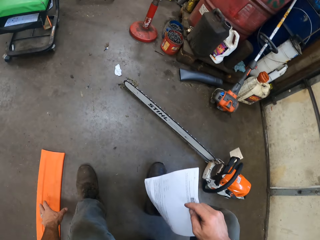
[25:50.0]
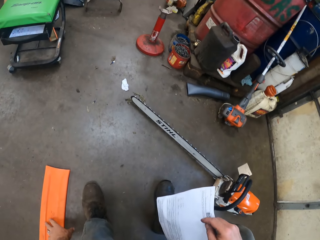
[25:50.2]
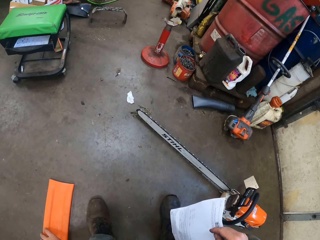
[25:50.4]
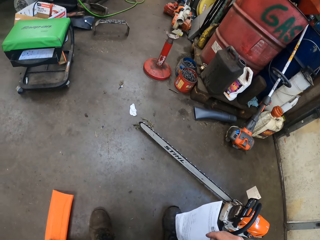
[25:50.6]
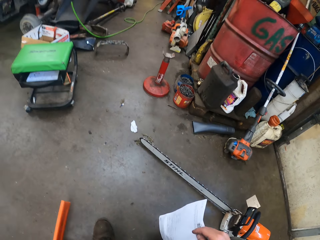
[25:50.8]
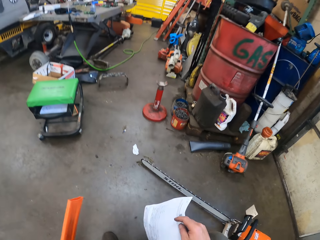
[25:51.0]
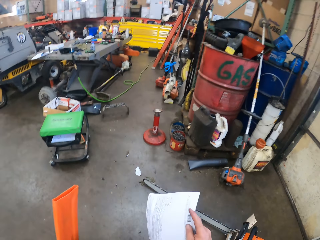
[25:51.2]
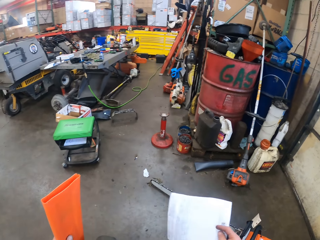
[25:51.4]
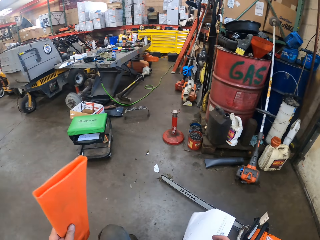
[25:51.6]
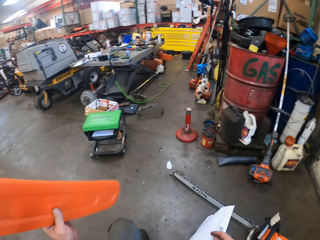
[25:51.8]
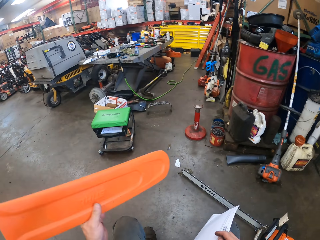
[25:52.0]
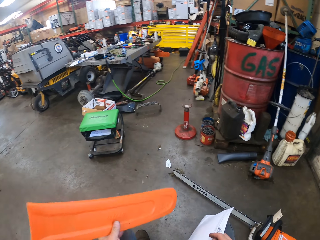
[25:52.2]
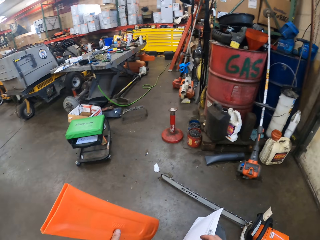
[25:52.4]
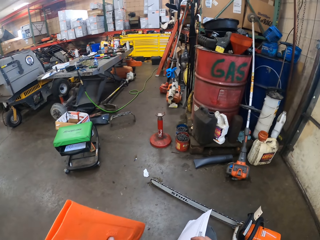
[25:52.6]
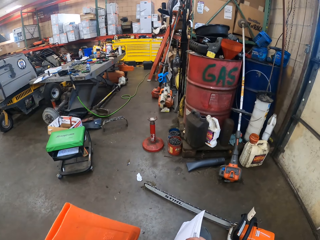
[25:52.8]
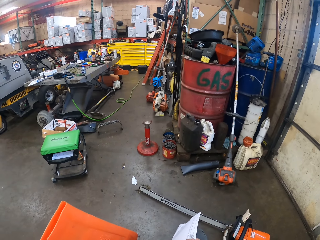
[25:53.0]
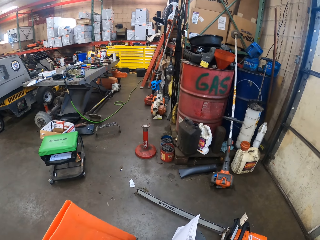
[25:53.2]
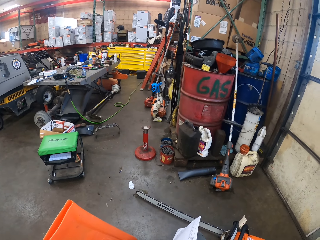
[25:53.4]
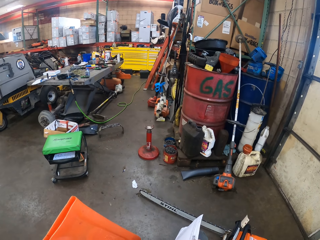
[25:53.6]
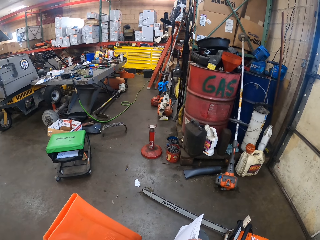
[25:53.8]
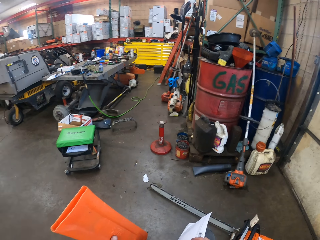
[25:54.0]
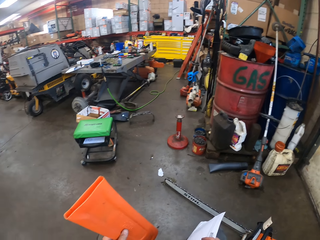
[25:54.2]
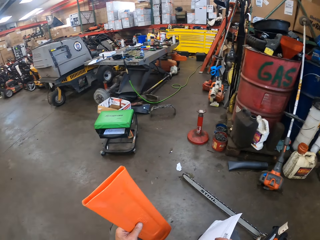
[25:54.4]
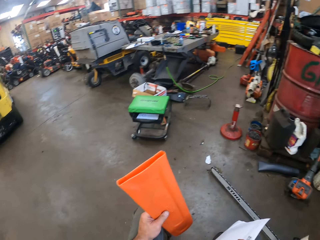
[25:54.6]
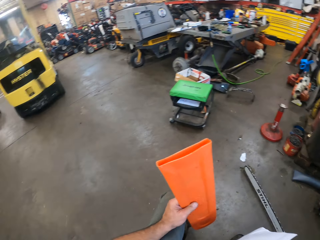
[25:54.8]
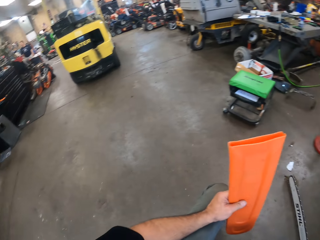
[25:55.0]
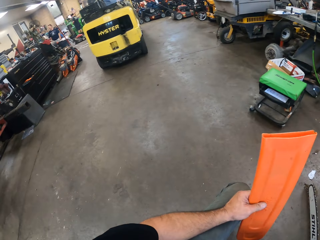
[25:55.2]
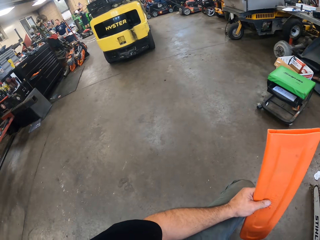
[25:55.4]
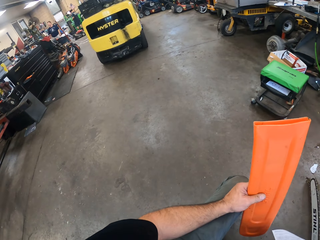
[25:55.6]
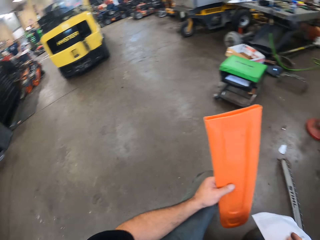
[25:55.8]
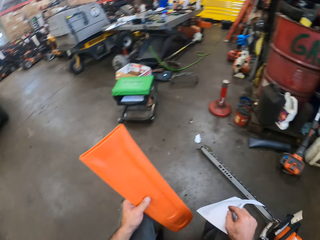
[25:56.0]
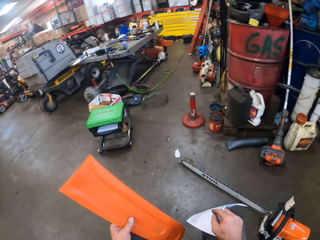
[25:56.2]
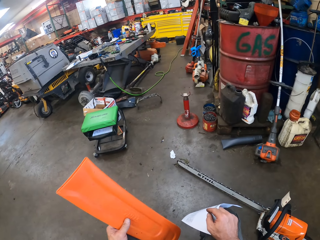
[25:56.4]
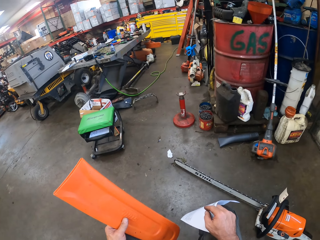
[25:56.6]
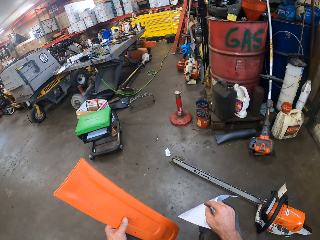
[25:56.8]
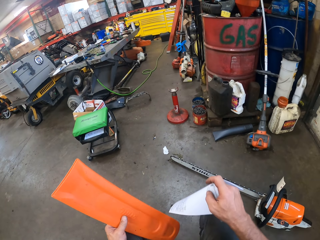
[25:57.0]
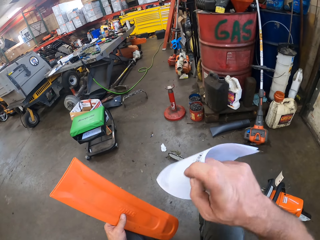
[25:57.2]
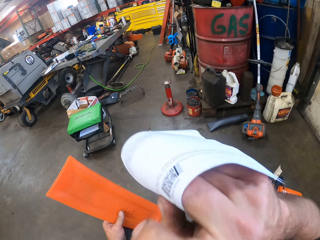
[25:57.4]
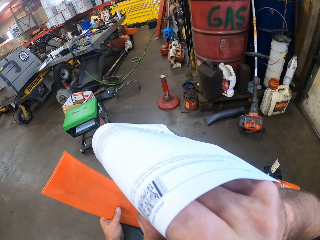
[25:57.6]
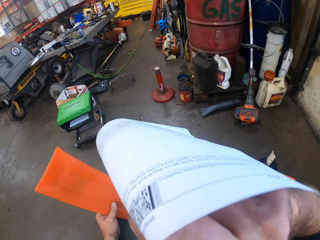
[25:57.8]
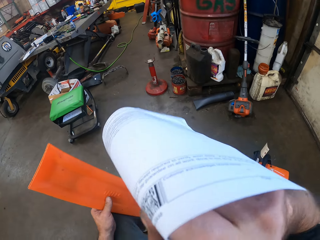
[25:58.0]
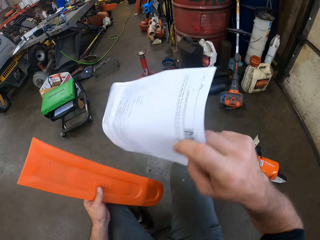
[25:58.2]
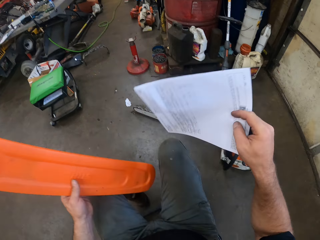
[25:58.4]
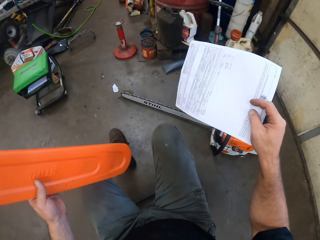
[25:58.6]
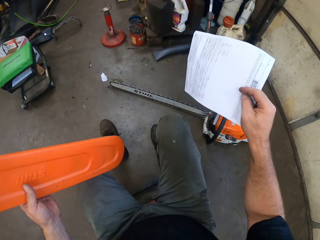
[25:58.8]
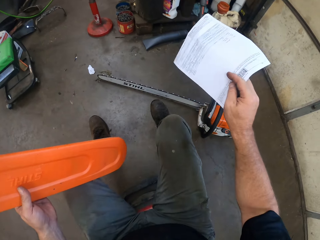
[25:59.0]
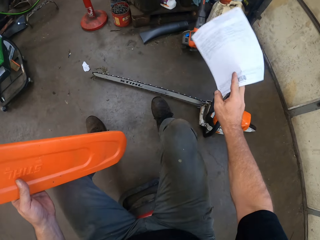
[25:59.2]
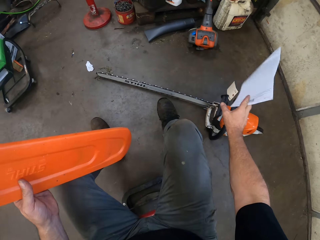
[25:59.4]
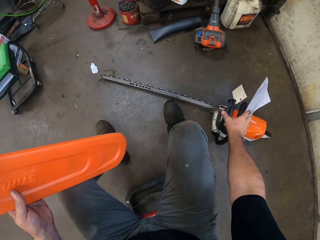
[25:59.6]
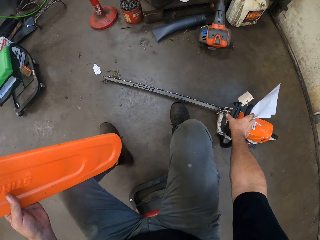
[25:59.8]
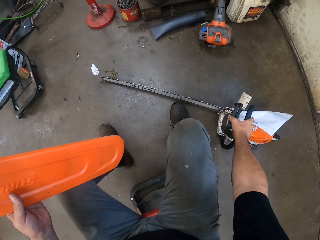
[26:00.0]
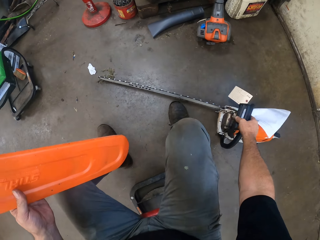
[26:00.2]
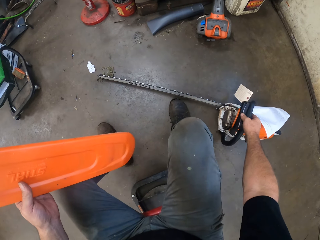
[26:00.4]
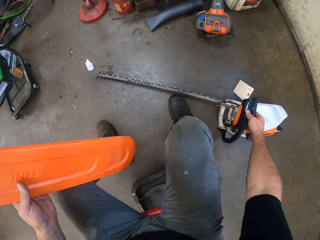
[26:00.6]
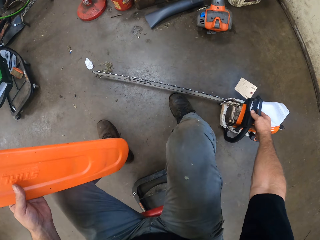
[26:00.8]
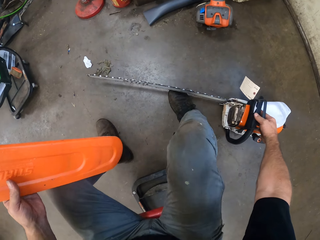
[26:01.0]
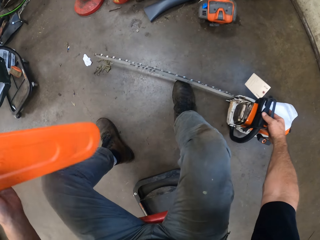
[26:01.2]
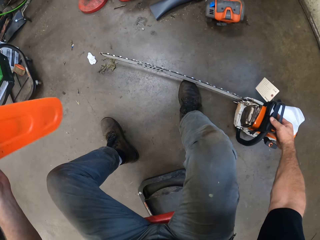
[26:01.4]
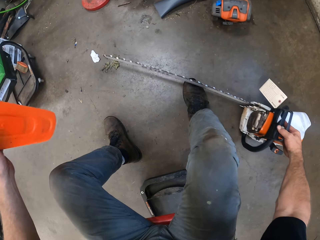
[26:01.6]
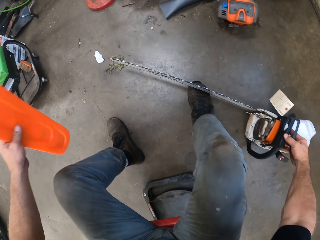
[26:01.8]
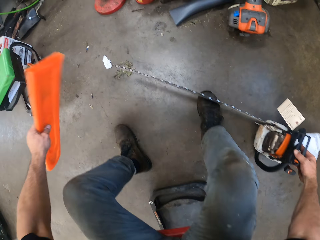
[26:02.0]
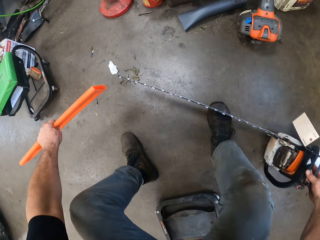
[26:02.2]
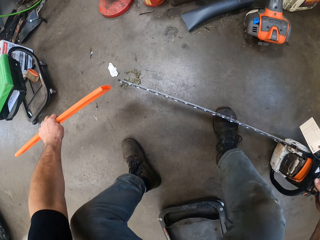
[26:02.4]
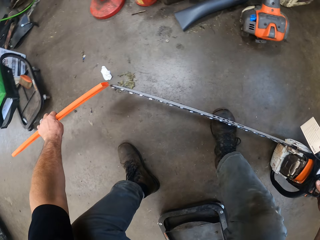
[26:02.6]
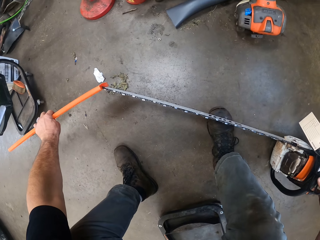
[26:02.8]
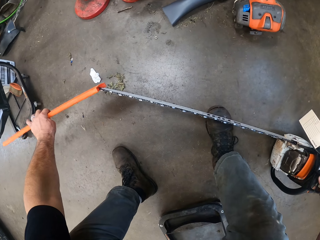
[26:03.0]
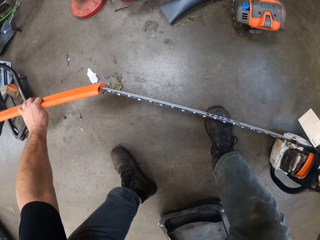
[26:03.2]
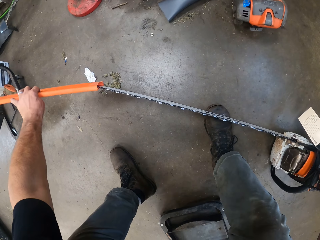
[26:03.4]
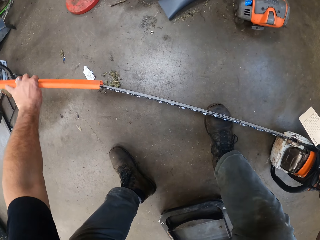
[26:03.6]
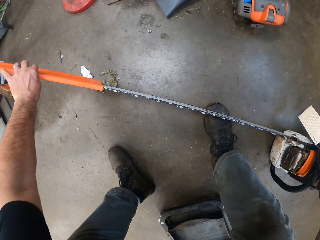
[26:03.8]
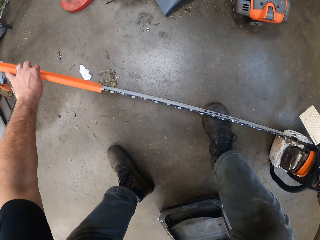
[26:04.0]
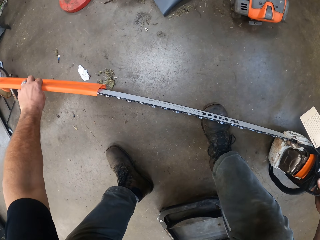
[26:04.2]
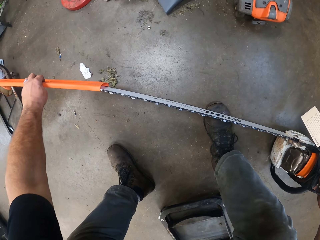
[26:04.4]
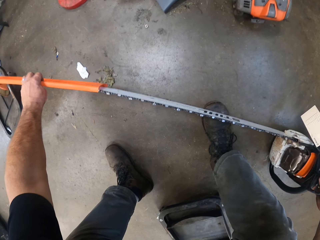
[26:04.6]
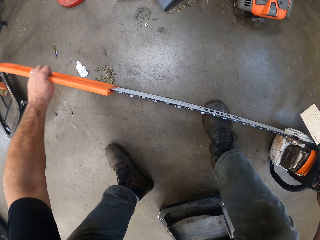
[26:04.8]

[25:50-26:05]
The camera wearer stares at the wall. He looks around. He stares at the wall. He touches his face with his right hand. He holds the gas powered chain saw handle firmly with his right hand. He places his right foot on the bottom of the cutting chain. He attaches the chainsaw scabbard to the gas powered chain saw with his left hand.

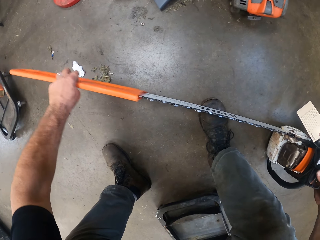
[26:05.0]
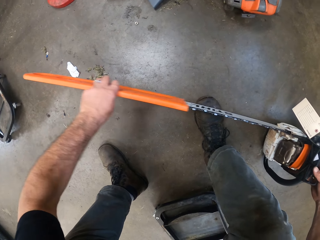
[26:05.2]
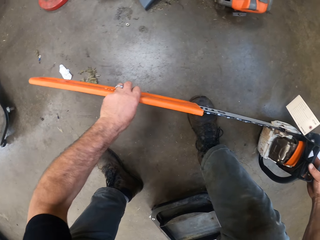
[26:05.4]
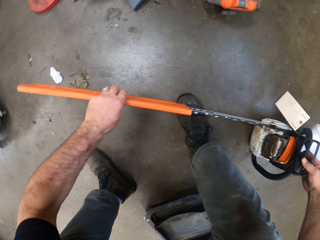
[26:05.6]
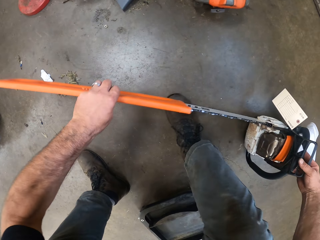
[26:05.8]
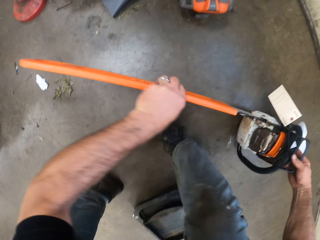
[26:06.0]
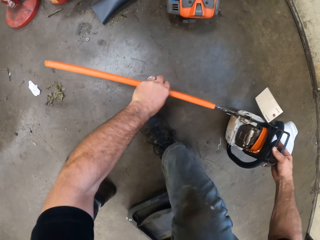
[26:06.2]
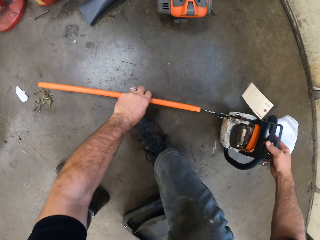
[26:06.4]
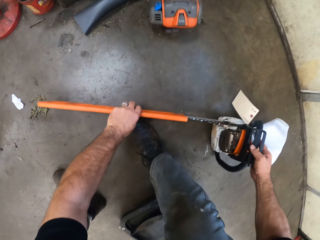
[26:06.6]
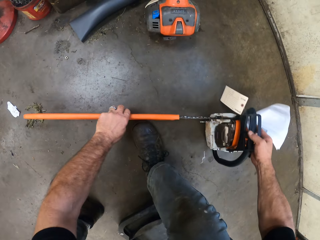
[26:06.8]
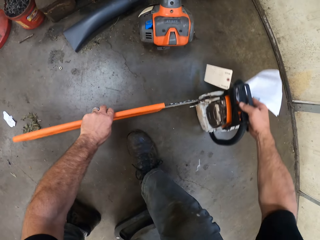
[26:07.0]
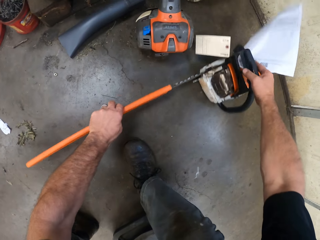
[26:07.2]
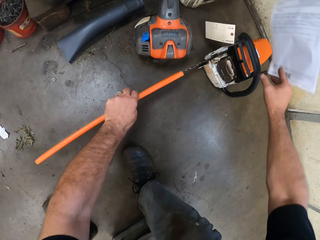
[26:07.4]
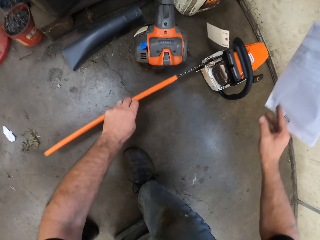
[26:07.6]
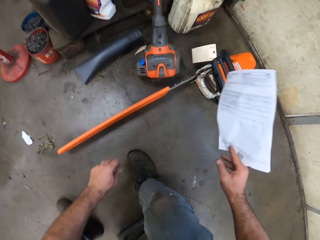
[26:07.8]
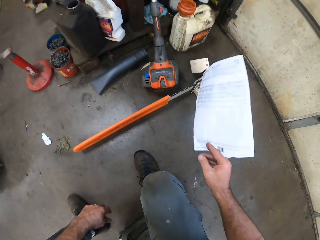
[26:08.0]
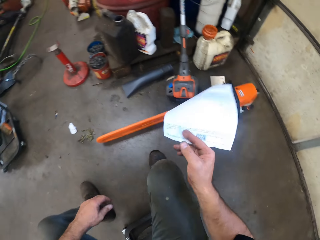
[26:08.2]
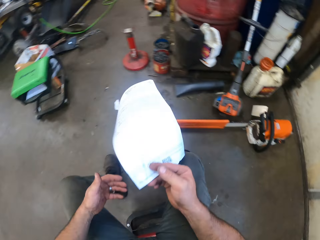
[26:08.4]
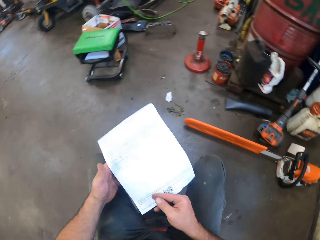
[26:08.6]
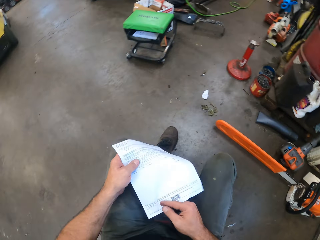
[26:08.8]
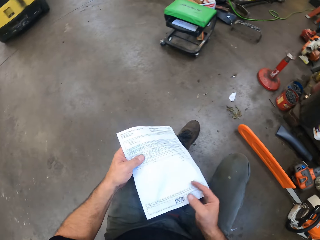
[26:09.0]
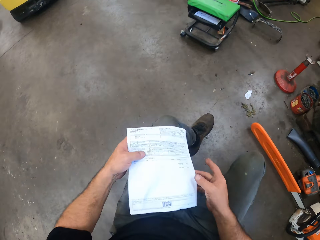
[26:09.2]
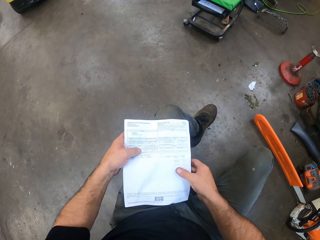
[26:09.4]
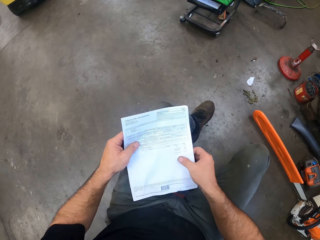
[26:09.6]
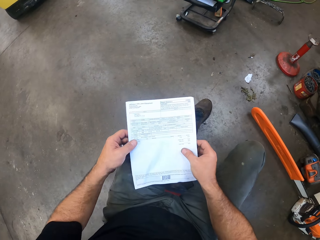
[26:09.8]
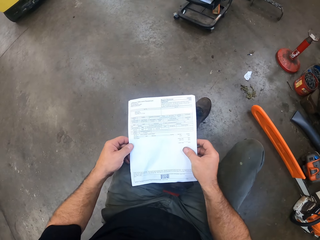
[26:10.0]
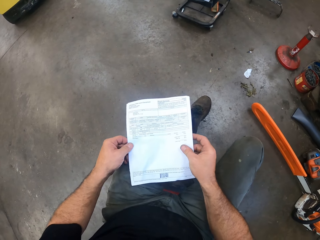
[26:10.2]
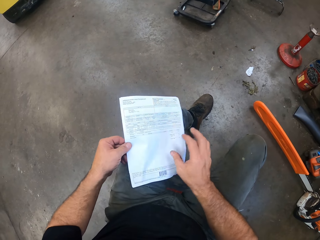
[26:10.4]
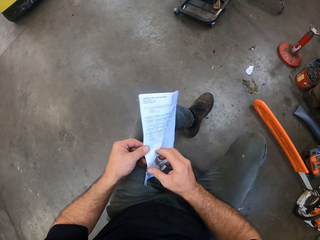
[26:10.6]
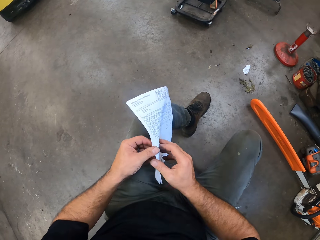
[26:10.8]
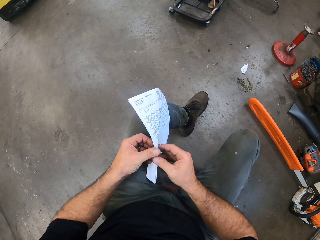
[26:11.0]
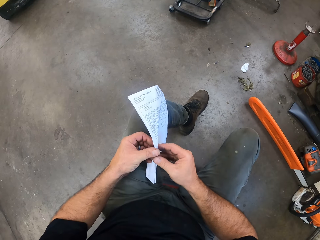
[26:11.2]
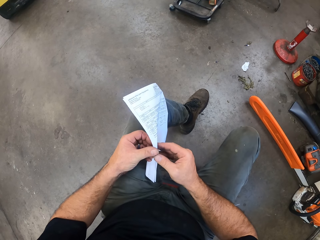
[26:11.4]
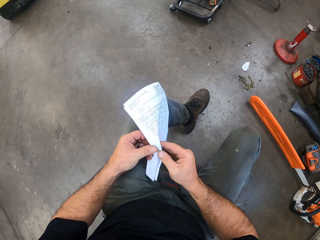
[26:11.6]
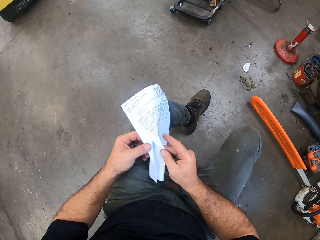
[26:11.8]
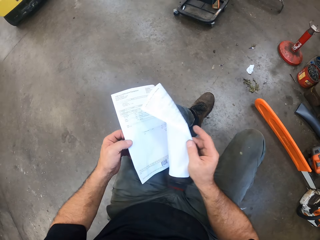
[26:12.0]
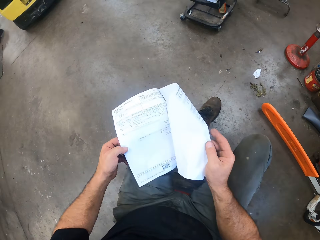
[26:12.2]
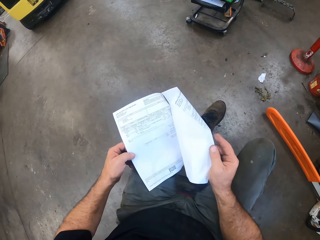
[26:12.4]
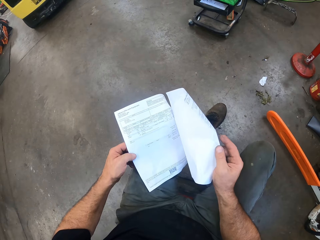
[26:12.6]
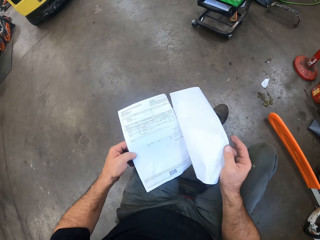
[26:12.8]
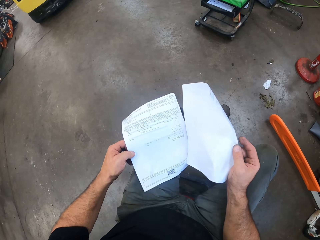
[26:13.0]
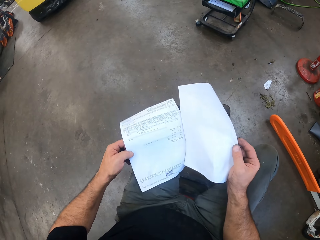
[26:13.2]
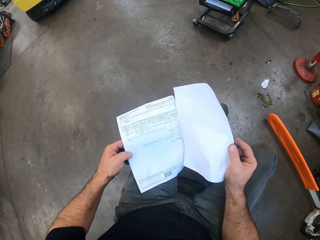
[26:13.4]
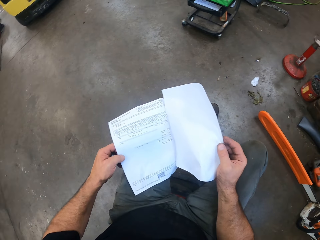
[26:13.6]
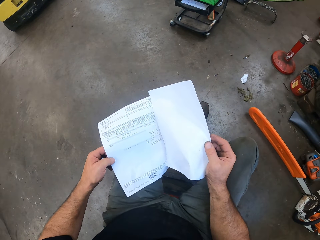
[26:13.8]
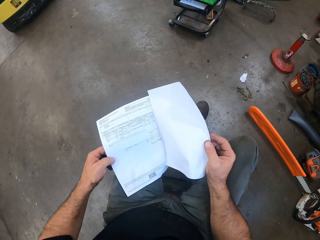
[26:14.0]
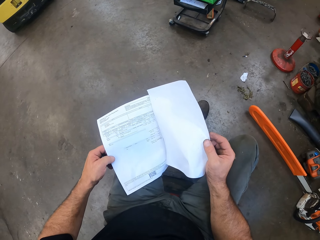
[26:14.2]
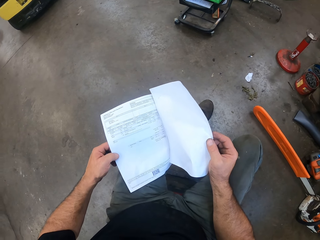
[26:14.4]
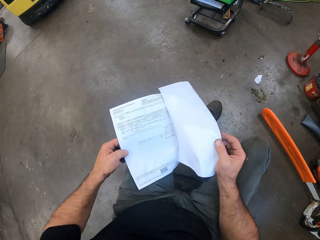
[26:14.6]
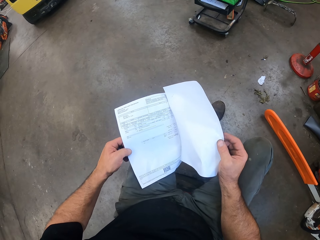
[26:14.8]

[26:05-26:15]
The camera wearer adjusts the gas powered chain saw on the floor with both hands. He pushes the chainsaw away from him. He holds the sheet of paper with both his hands. He opens the papers in both hands. He stares at the sheet of paper.
